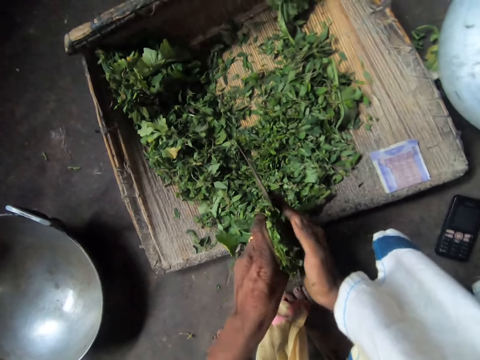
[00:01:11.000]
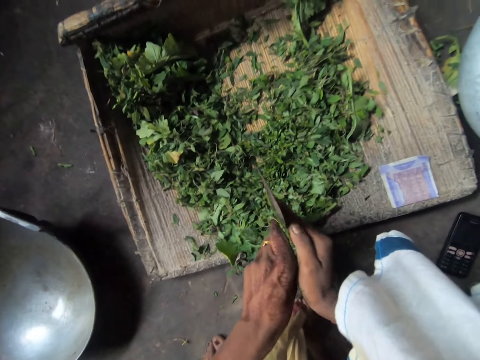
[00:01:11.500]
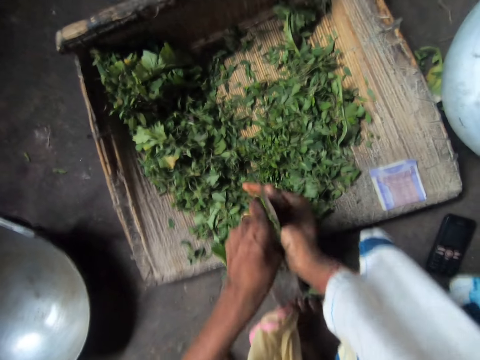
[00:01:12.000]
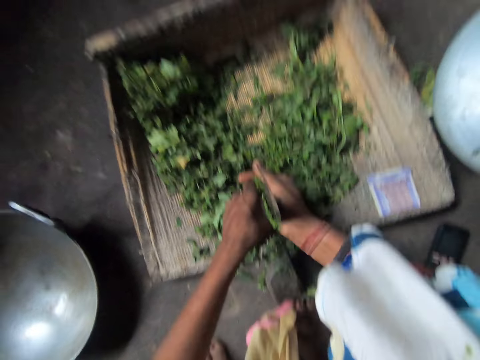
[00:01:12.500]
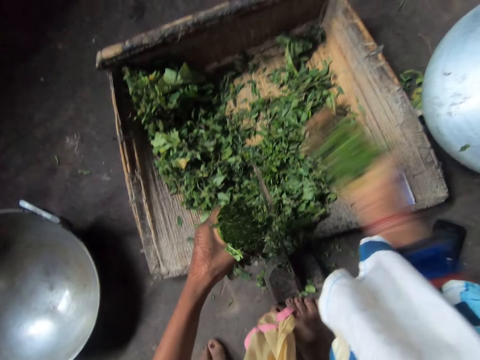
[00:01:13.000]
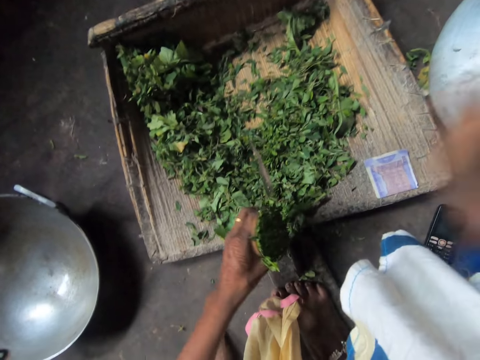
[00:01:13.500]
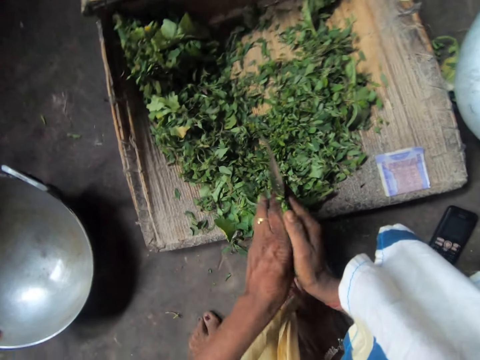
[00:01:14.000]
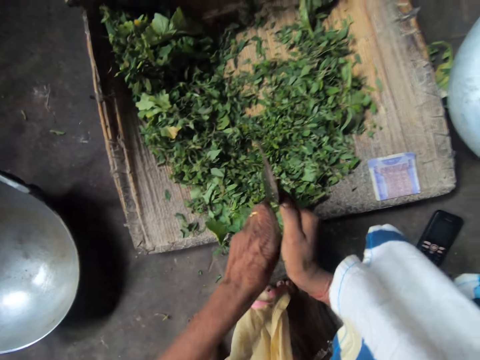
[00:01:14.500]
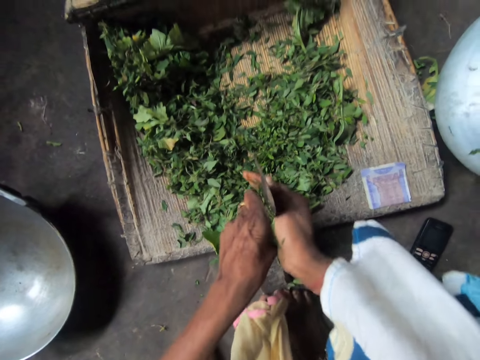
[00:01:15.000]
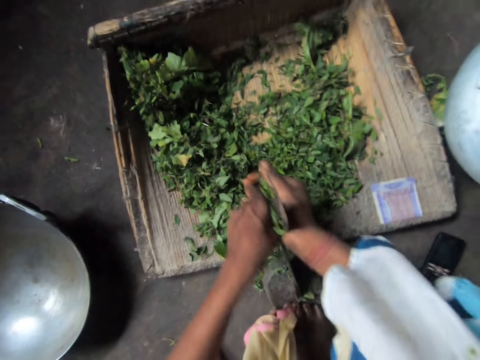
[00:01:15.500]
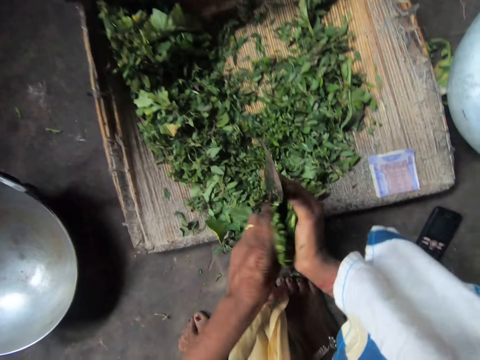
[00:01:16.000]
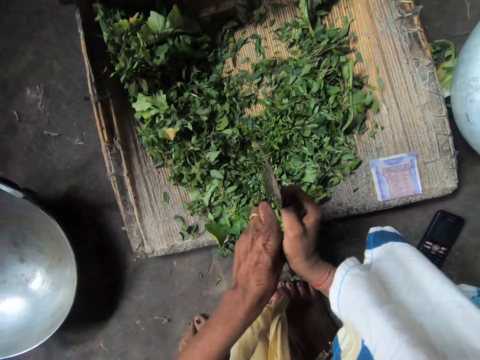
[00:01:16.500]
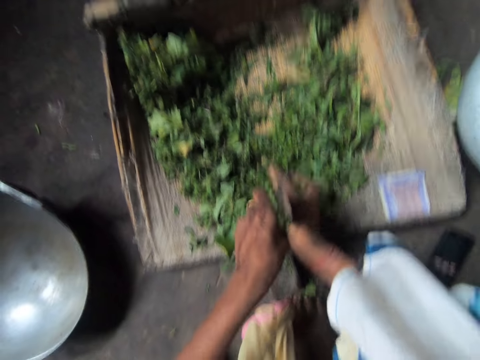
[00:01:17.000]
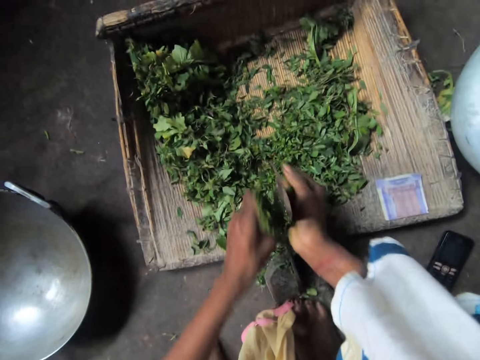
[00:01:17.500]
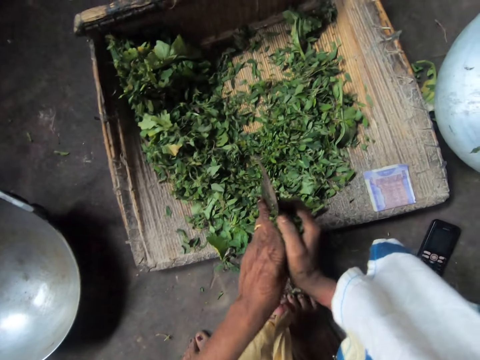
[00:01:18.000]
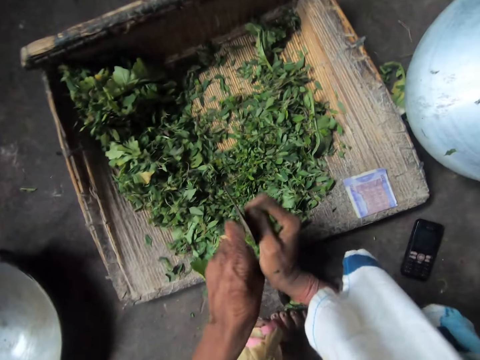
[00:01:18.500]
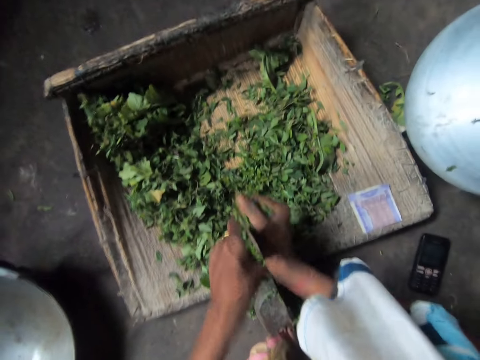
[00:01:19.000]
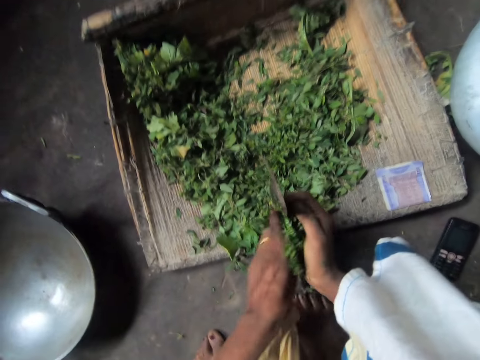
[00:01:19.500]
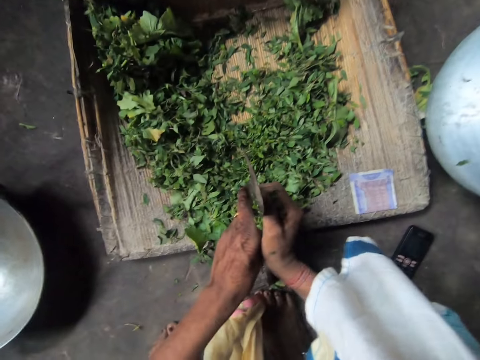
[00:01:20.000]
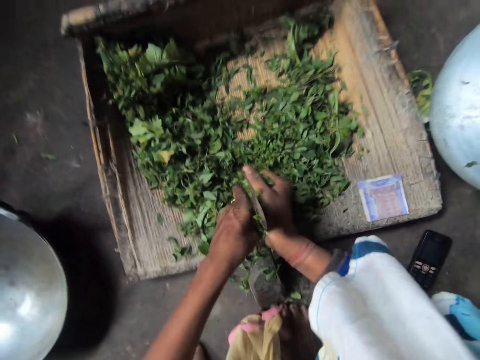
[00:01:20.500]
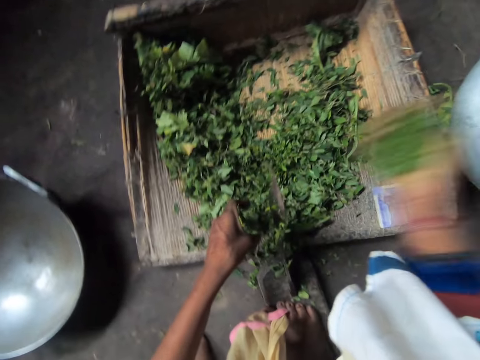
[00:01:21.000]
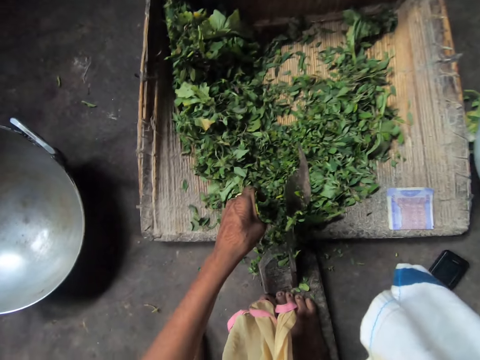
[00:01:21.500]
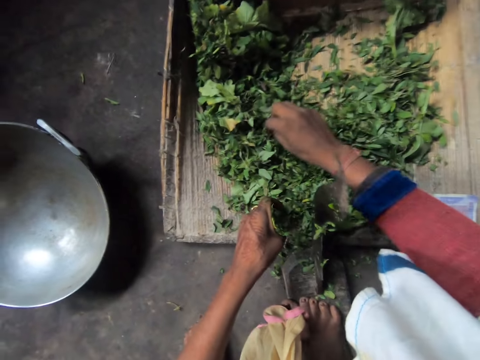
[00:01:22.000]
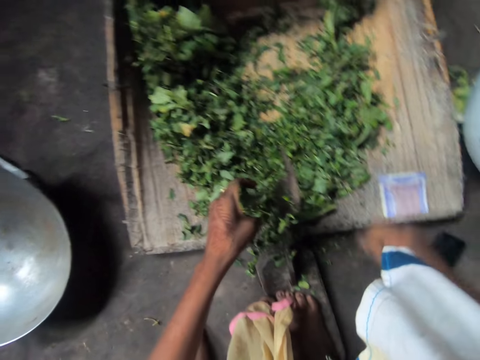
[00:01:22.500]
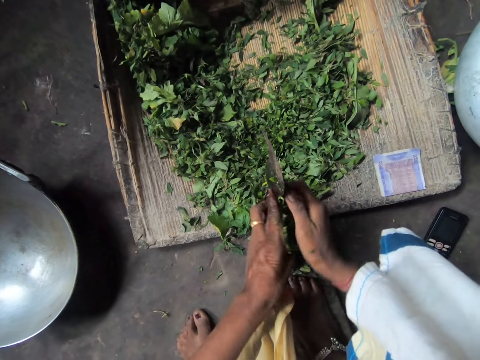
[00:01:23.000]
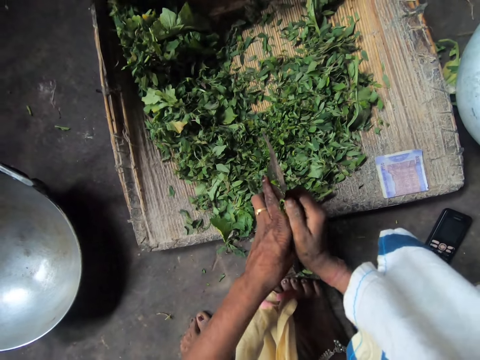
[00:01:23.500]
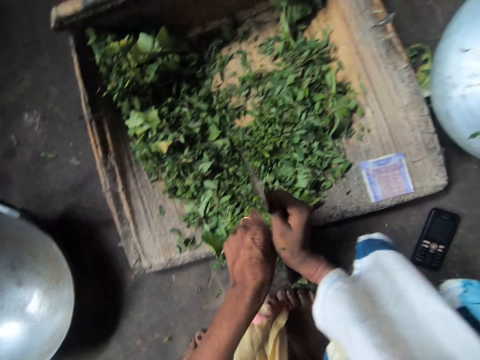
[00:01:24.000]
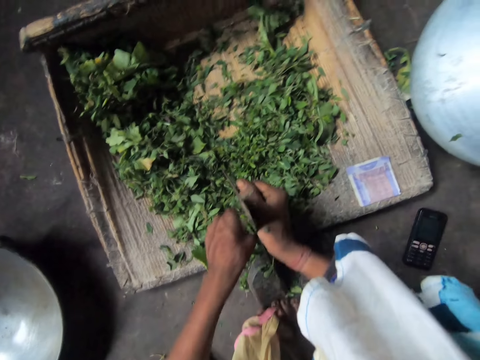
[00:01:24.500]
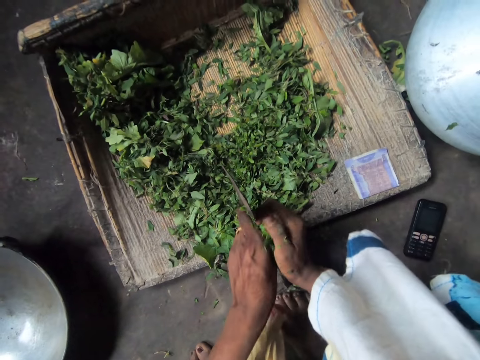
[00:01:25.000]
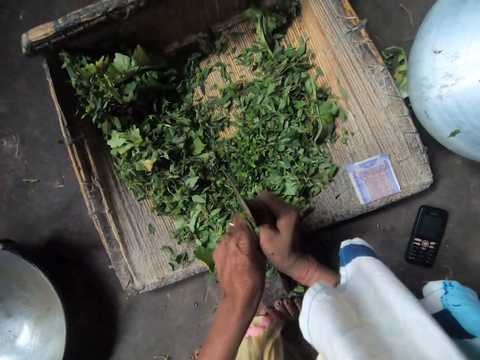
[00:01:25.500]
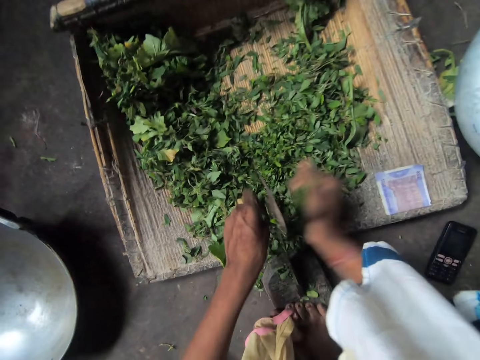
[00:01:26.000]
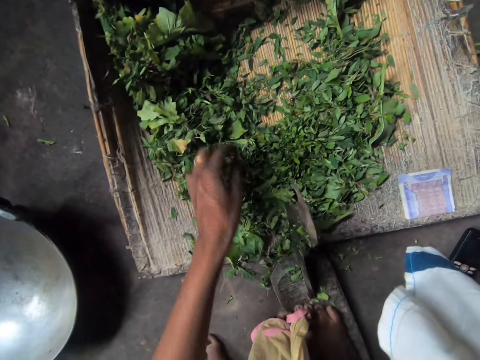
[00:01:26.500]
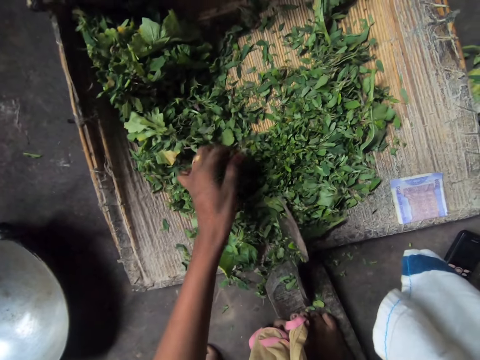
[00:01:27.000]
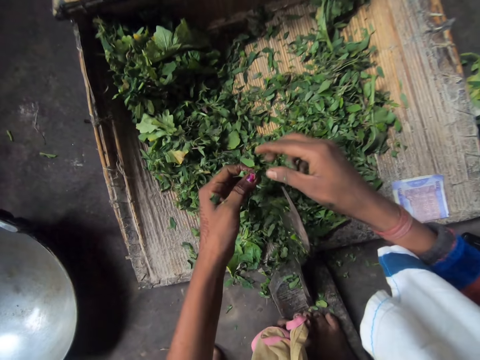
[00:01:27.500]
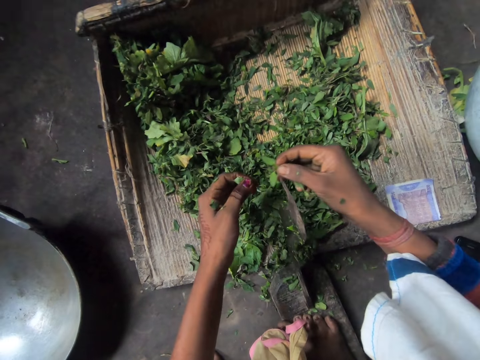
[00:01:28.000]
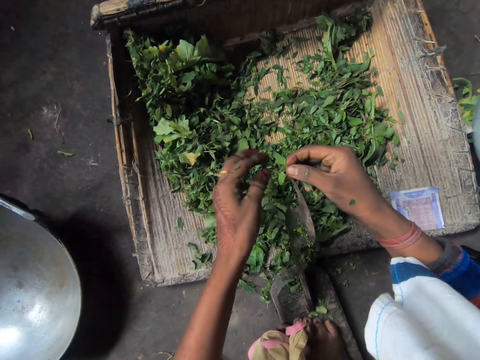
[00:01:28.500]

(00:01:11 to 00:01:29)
The camera wearer cuts the vegetables with the kitchen axe attached to the chopping board. They put the chopped vegetables into the clay pot. They resume cutting the vegetables with the kitchen axe attached to the chopping board. They put the chopped vegetables into the clay pot or metallic pot. They remove other dirt from the chopping board and drop the dirt on the ground. They resume cutting the vegetables with the kitchen axe attached to the chopping board. They put the chopped vegetables into the clay pot. They remove dirt from a vegetable piece briefly.

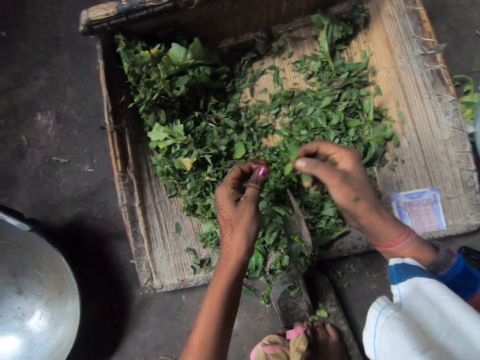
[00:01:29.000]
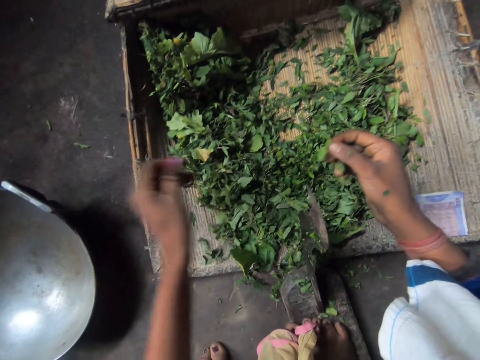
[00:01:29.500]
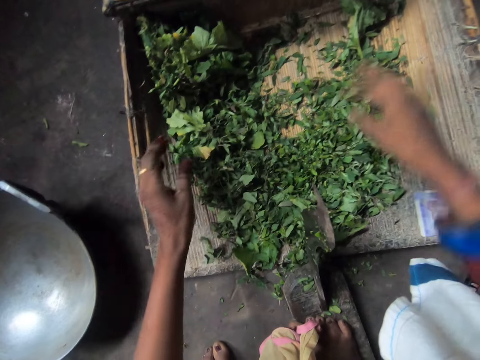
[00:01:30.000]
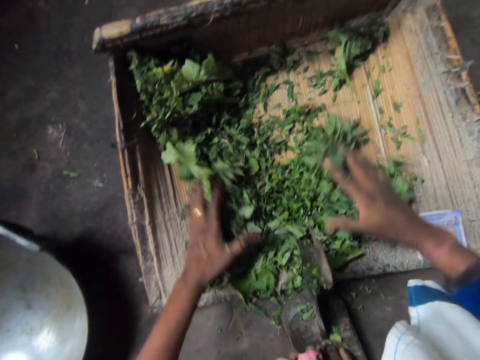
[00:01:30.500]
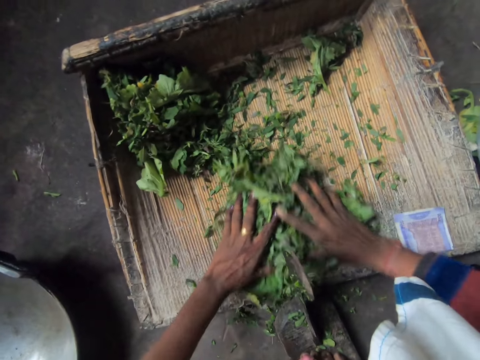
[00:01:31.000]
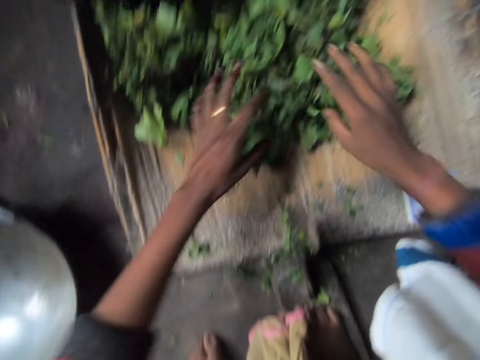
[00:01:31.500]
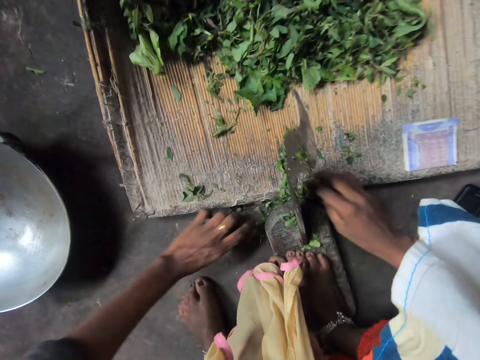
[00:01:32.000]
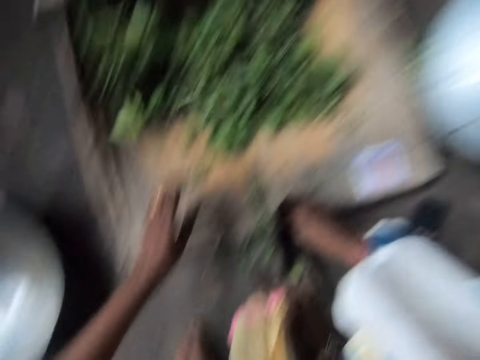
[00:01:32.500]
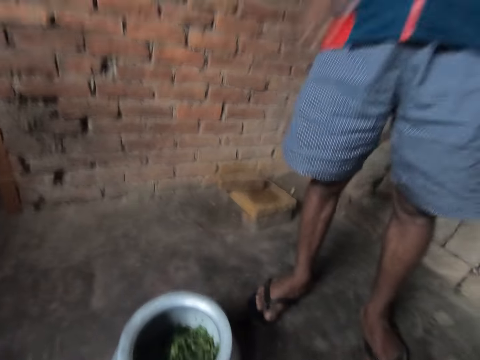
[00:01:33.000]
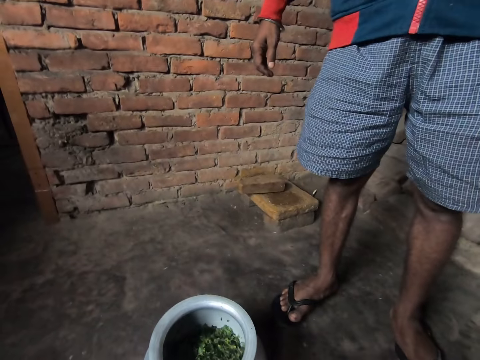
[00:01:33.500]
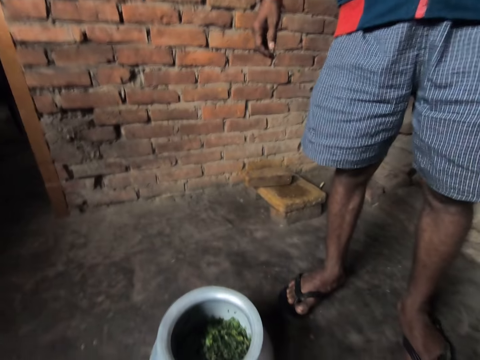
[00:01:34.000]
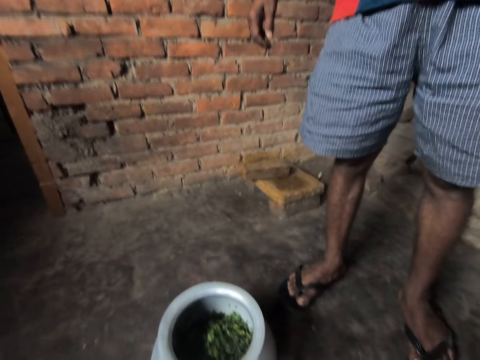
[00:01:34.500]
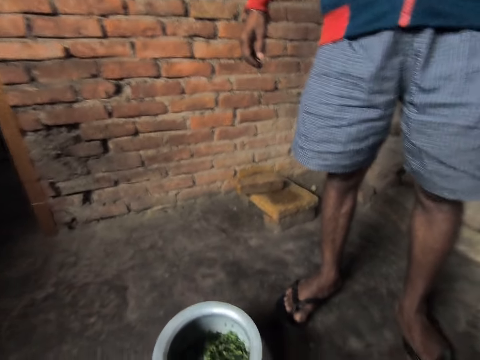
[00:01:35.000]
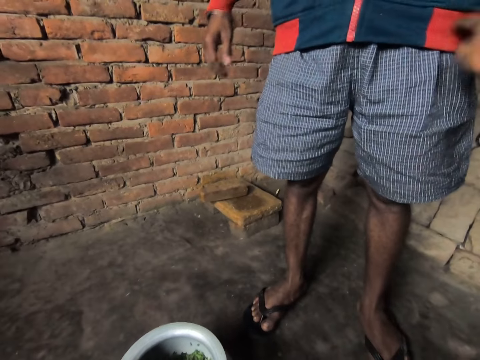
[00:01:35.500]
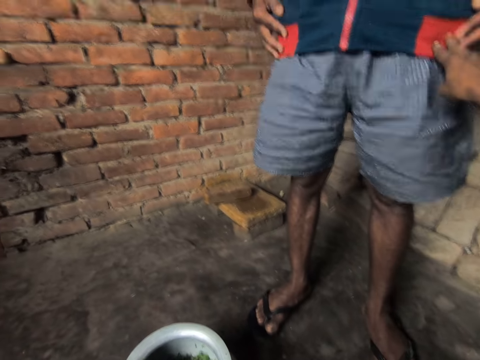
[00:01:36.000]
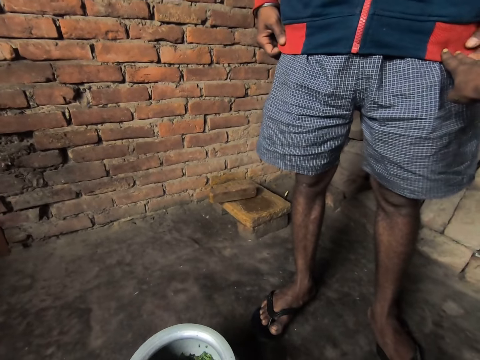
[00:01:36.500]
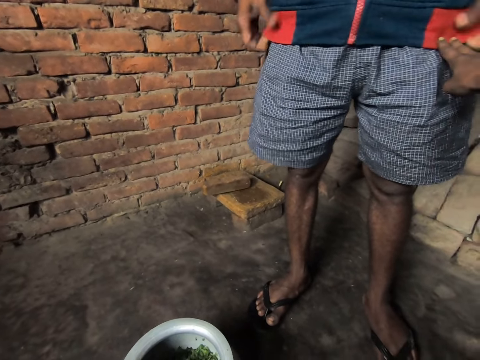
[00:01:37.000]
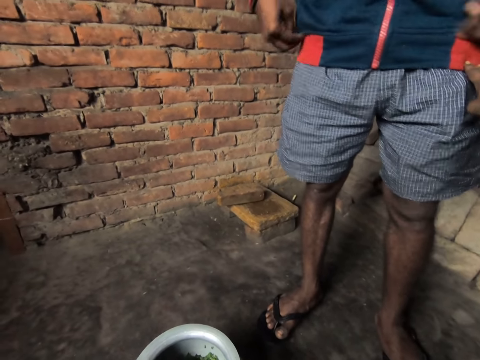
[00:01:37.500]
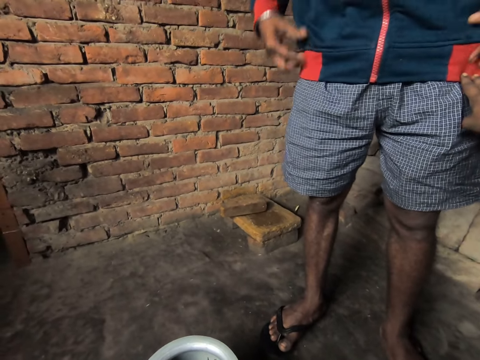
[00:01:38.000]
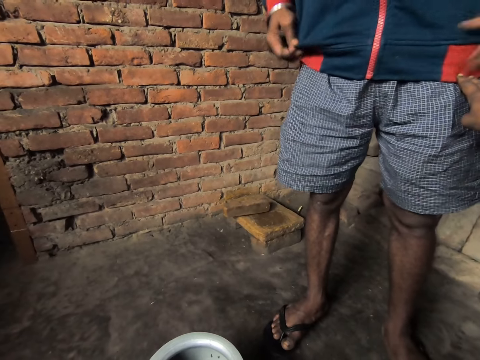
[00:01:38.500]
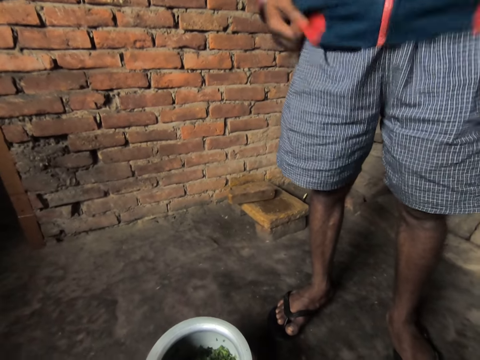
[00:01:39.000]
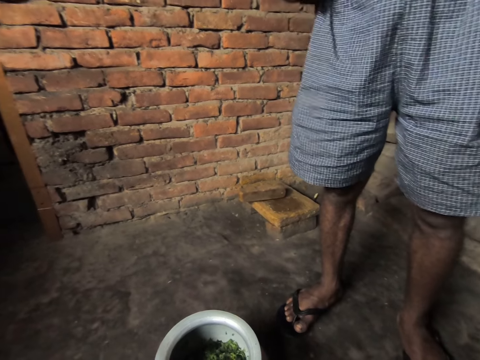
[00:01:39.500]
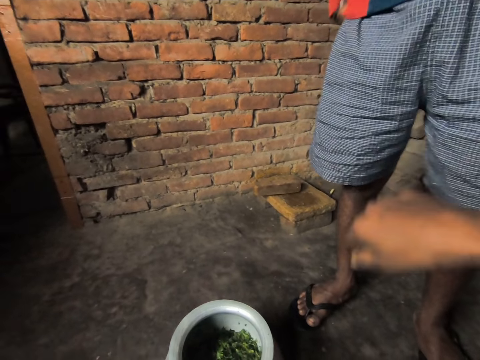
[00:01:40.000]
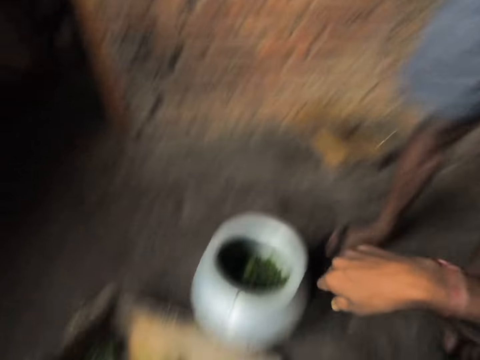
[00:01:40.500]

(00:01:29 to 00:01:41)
The camera wearer gathers the vegetable on the chopping board. They touch the man with hands. The man adjusts his cloth and stands beside the camera wearer.
